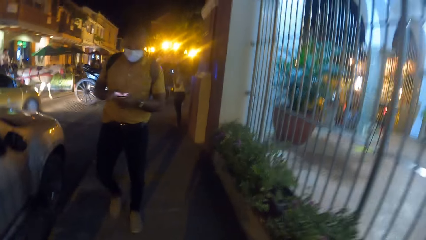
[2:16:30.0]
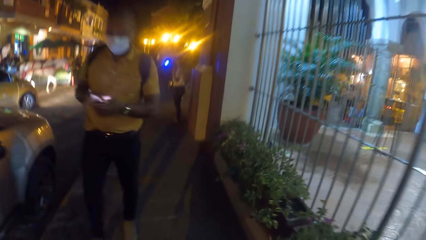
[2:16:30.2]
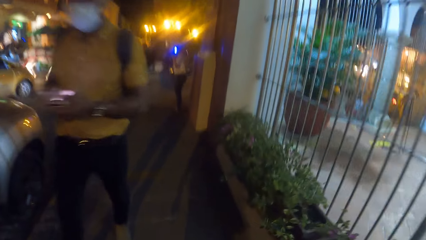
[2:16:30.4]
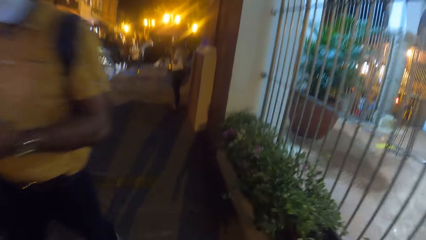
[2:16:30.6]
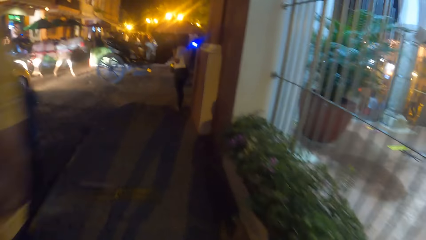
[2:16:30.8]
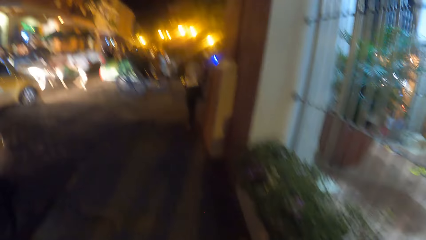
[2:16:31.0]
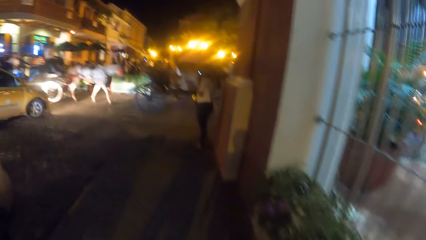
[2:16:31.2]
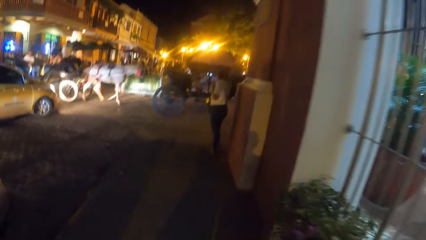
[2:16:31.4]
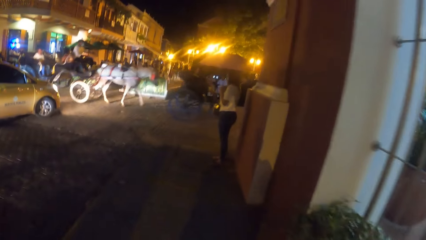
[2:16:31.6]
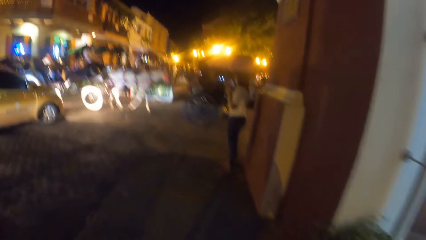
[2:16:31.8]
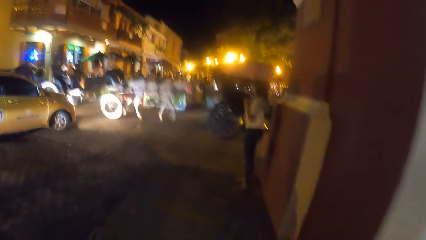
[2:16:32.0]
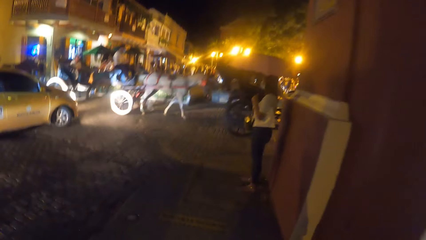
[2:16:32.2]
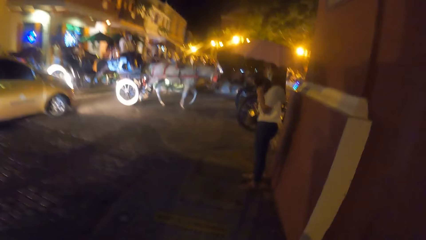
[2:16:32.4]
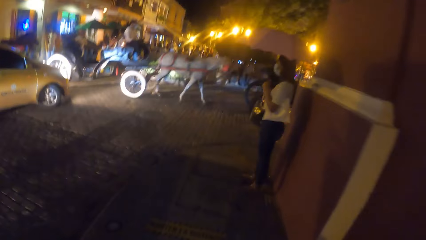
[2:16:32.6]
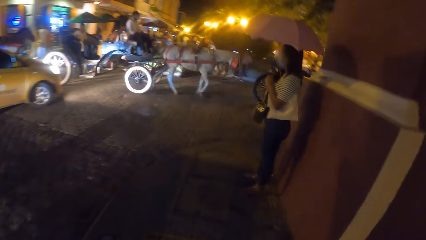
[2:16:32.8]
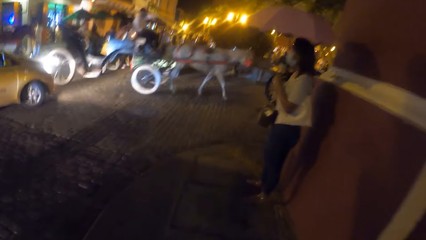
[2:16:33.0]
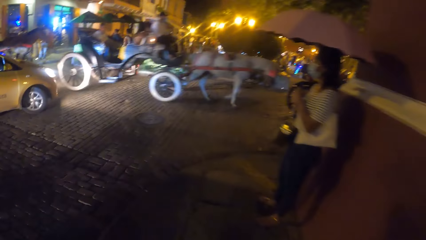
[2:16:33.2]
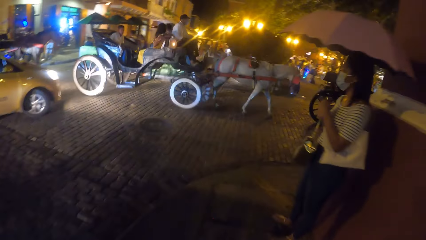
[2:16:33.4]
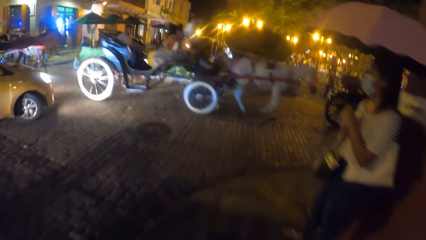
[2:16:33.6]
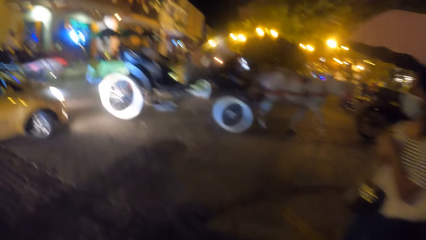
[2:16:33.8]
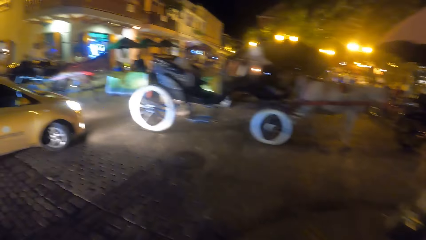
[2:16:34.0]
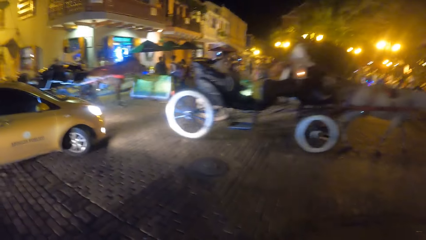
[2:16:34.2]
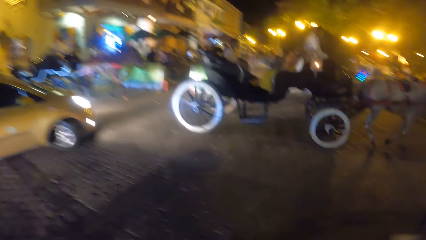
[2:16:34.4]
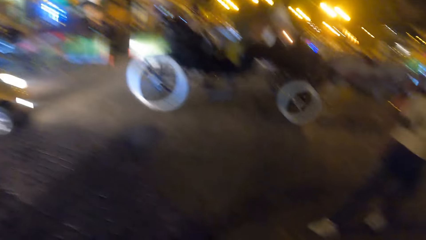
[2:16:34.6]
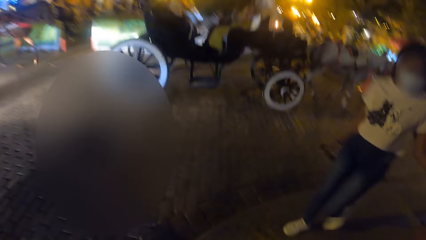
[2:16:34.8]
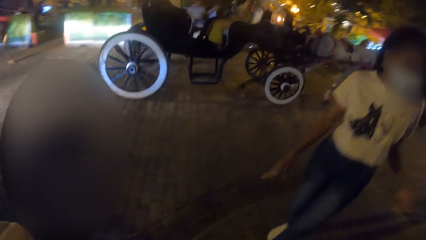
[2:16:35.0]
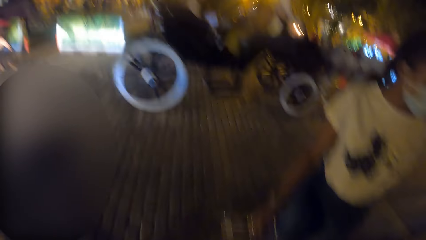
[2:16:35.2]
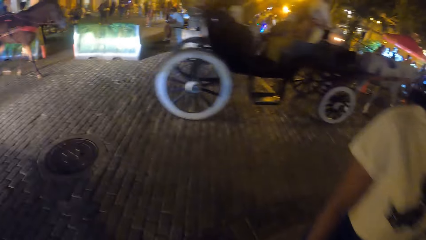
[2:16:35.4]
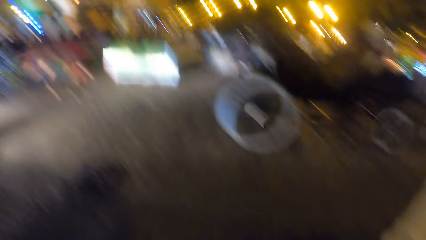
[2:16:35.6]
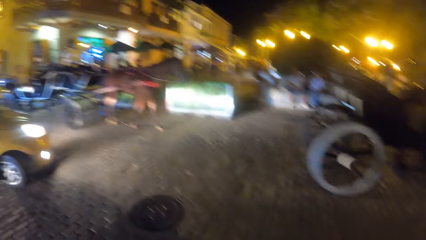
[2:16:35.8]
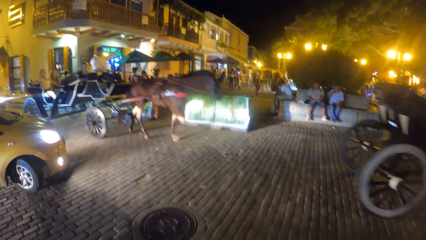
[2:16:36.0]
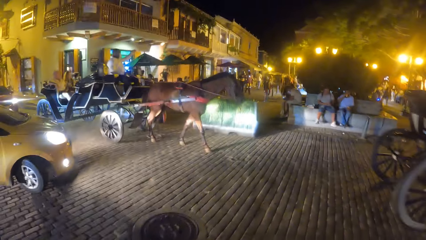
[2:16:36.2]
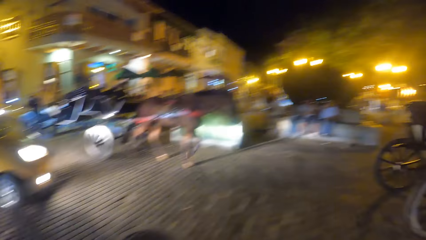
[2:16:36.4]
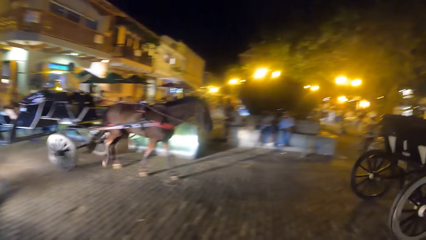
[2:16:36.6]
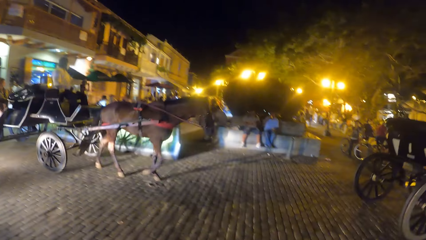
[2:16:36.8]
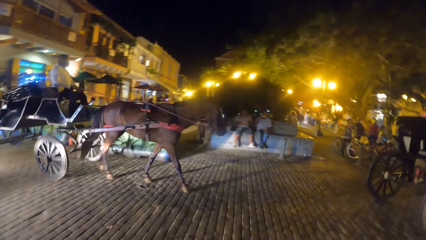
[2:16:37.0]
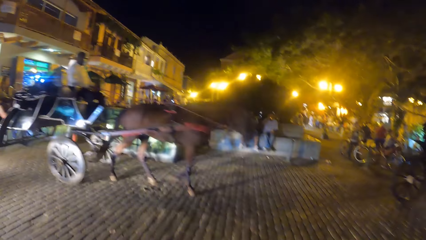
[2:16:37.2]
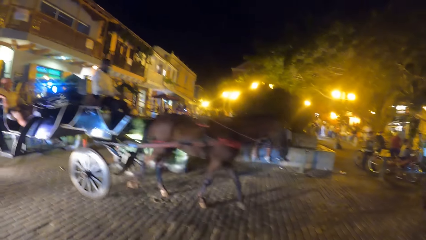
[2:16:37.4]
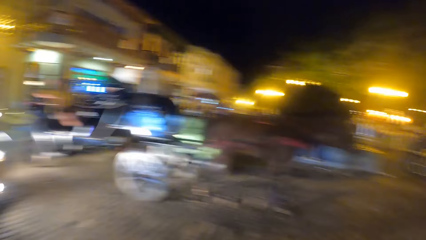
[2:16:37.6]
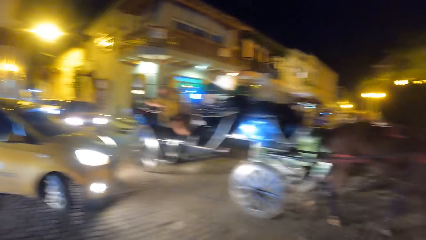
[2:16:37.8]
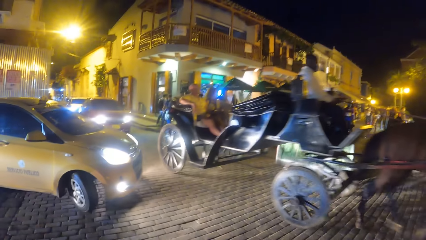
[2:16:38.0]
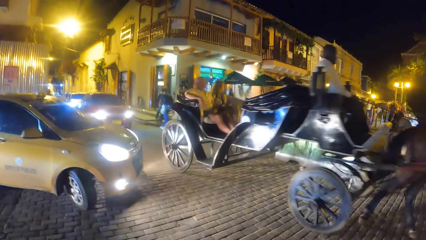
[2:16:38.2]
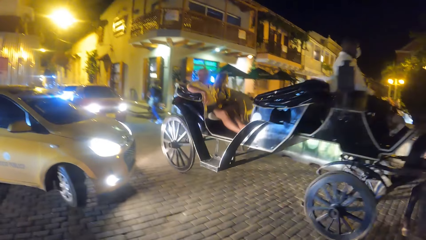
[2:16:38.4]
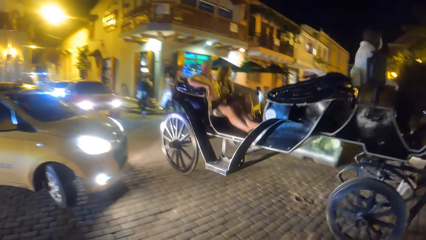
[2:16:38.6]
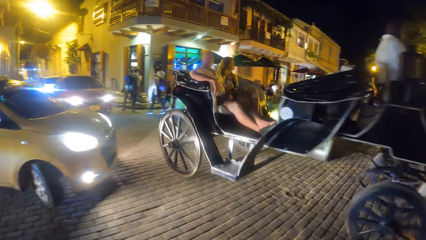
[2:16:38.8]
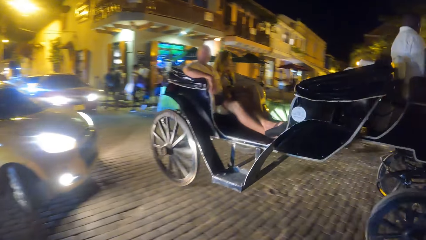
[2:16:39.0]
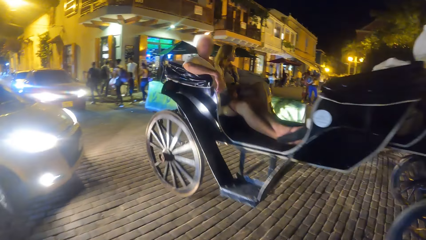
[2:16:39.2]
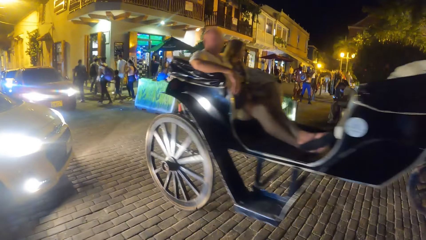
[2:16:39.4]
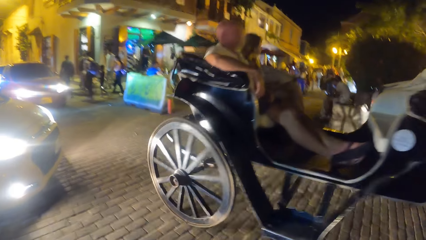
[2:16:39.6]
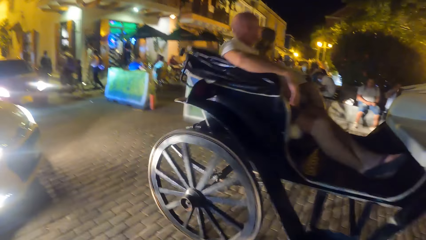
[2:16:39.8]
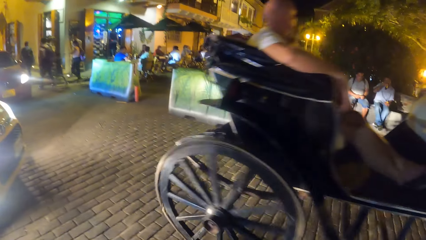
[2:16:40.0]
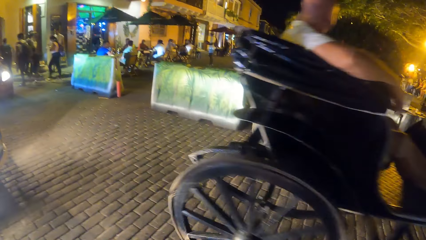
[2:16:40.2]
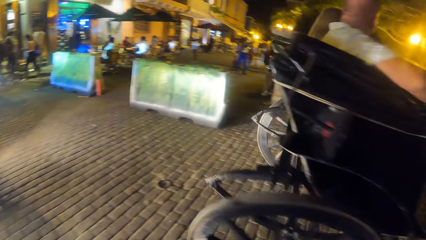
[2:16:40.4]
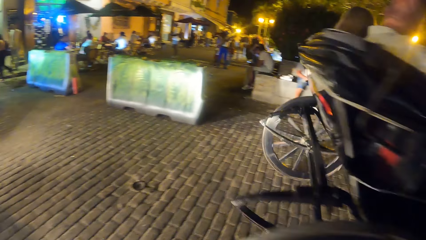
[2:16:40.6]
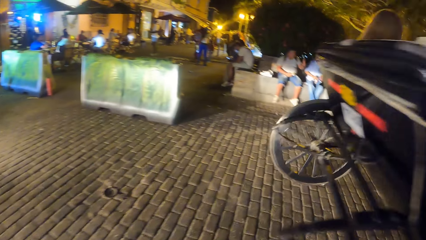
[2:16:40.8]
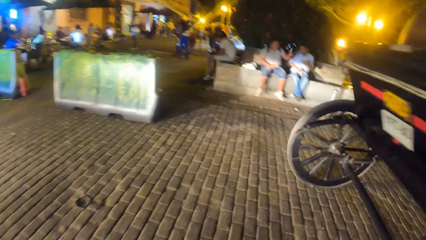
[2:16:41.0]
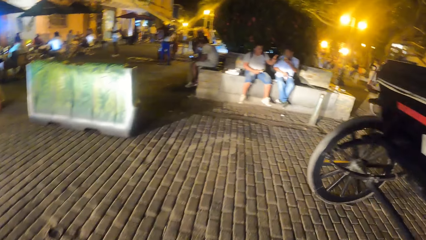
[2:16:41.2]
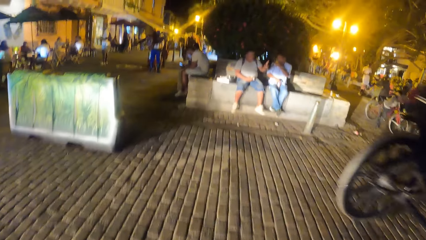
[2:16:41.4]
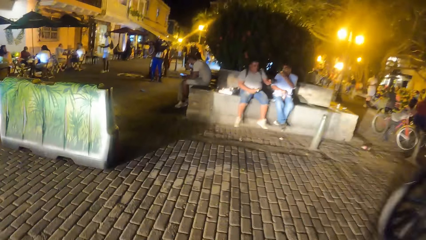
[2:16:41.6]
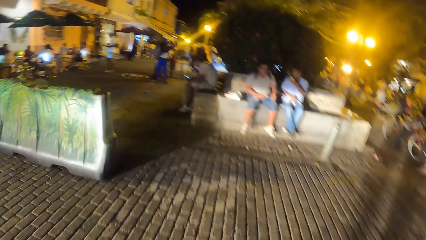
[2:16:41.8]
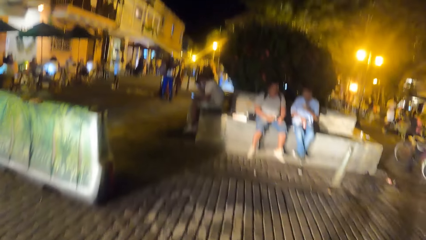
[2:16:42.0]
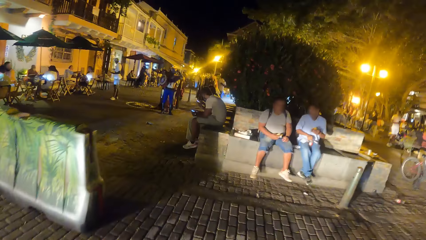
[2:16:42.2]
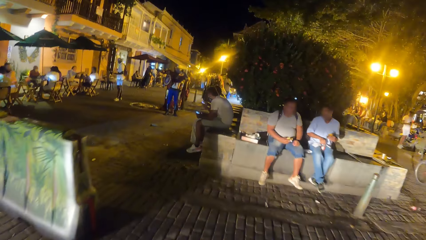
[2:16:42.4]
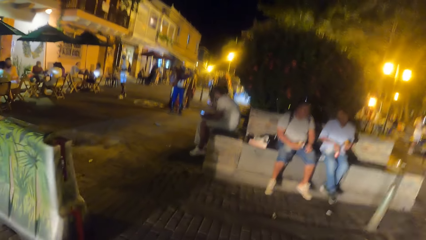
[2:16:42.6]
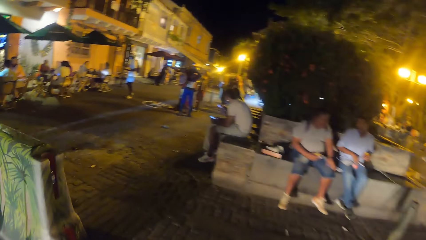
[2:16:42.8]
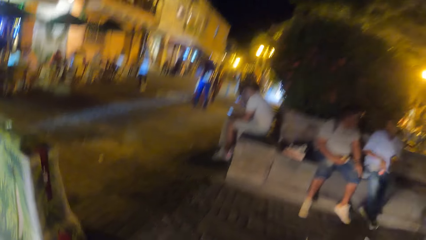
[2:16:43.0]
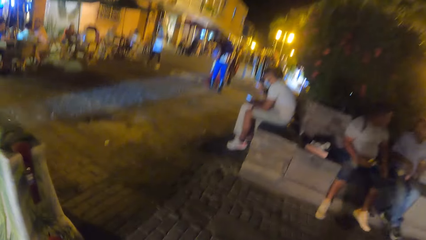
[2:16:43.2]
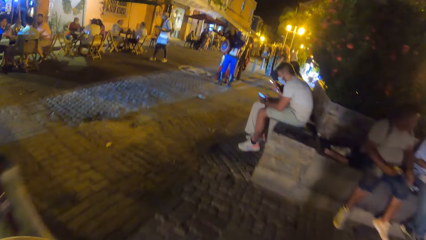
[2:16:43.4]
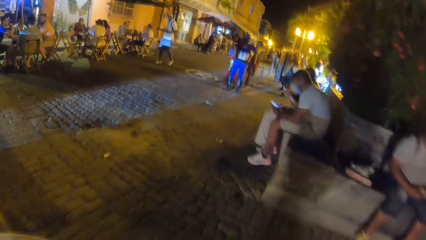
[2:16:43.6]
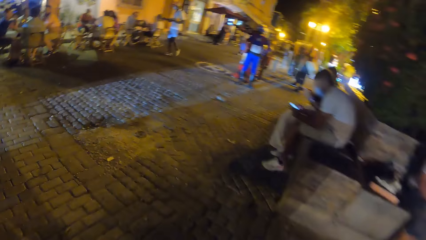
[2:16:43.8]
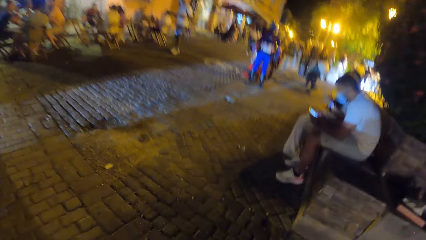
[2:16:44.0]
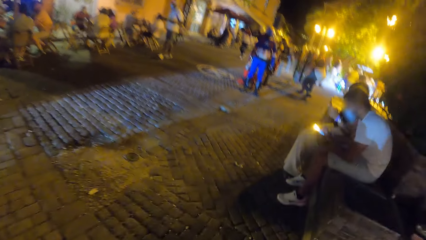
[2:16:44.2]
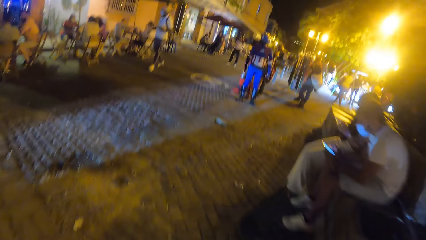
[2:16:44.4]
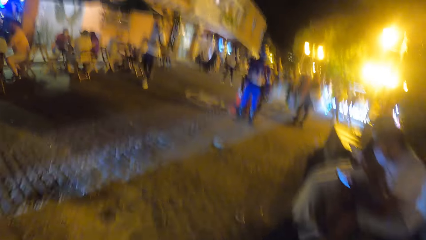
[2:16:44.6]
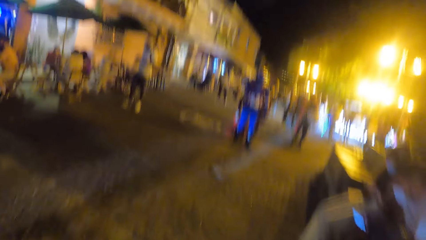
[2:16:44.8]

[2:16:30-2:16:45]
A horse-drawn carriage drives past the camera wearer repeatedly. The camera wearer walks across a road.
